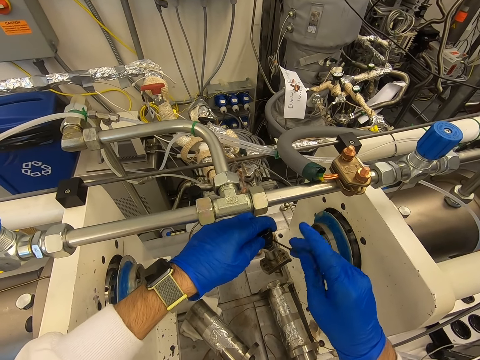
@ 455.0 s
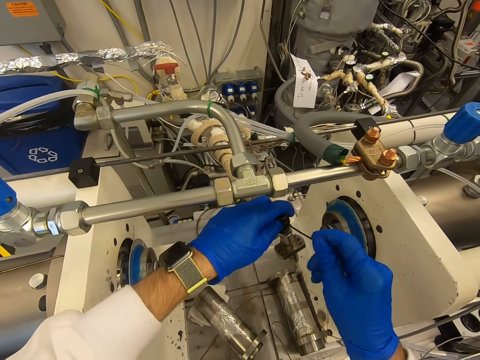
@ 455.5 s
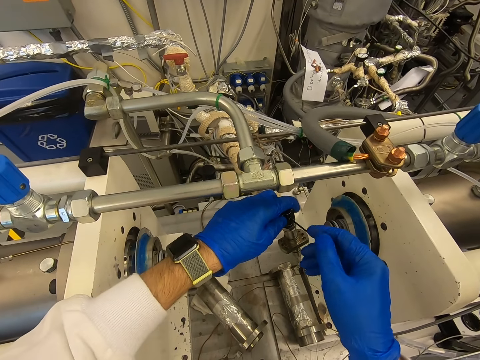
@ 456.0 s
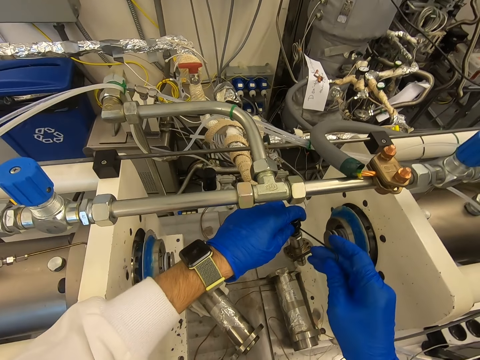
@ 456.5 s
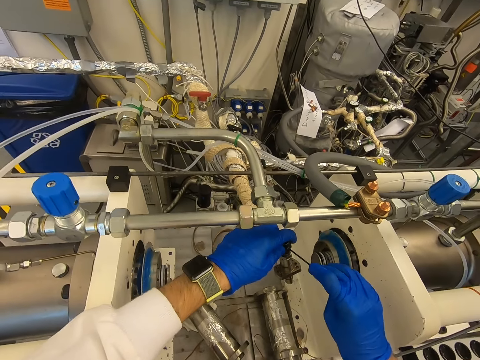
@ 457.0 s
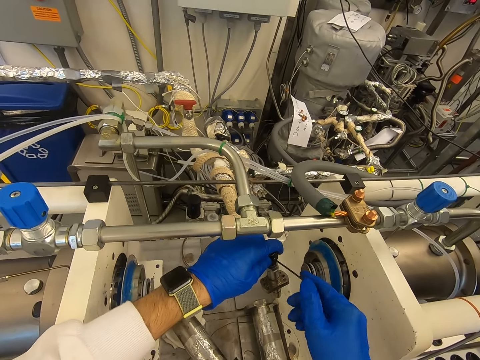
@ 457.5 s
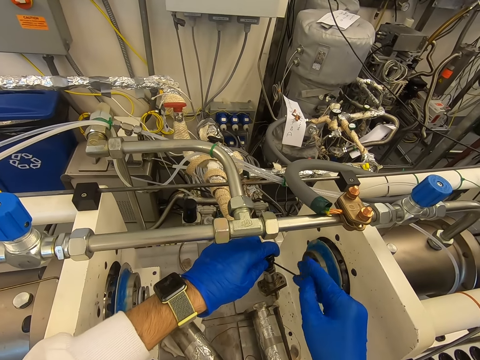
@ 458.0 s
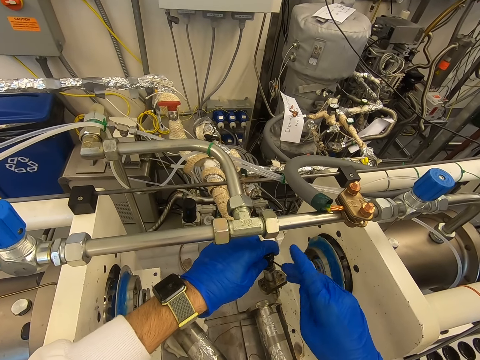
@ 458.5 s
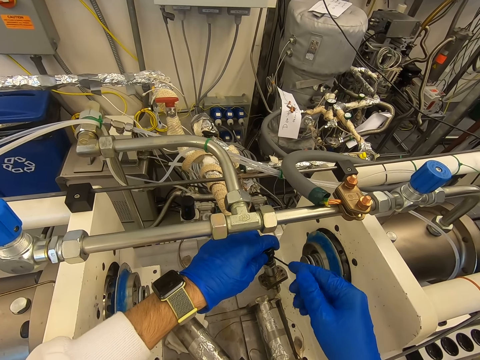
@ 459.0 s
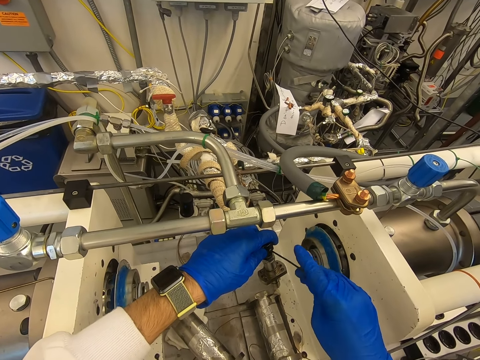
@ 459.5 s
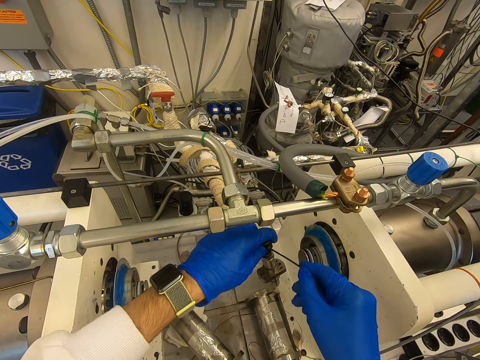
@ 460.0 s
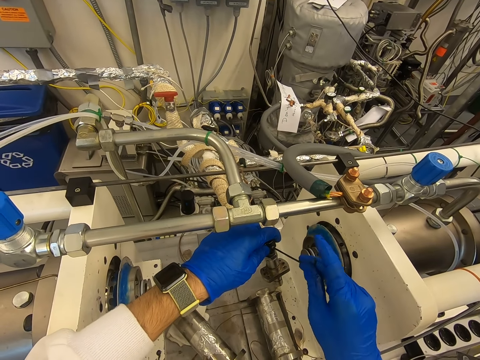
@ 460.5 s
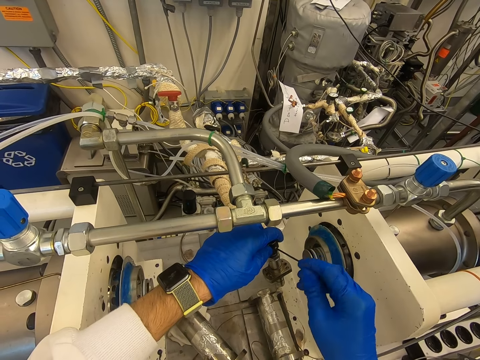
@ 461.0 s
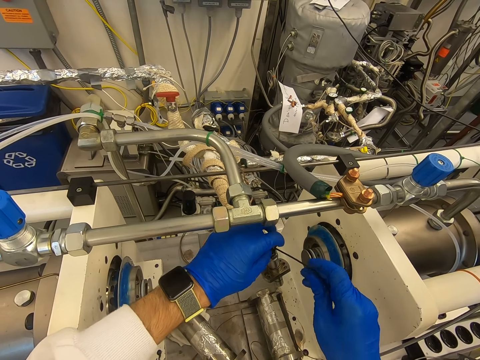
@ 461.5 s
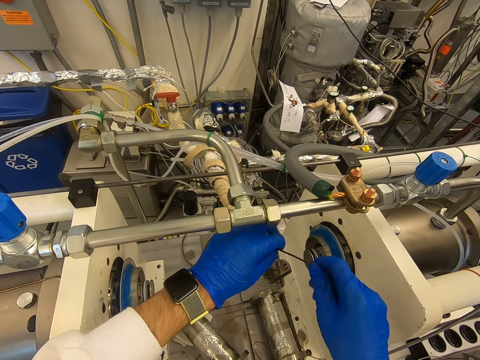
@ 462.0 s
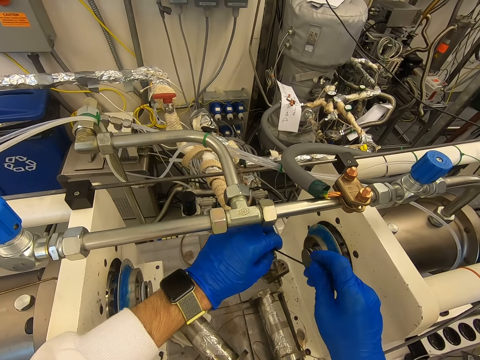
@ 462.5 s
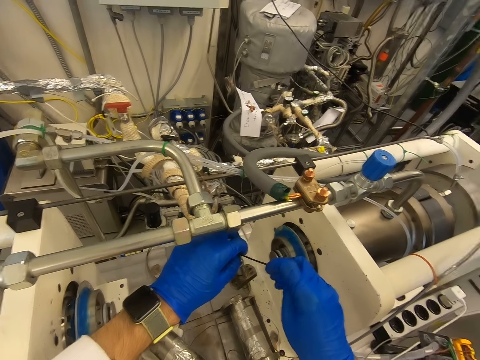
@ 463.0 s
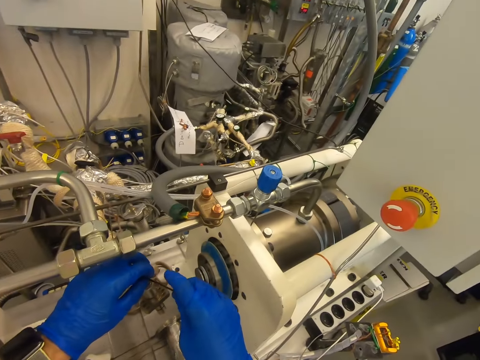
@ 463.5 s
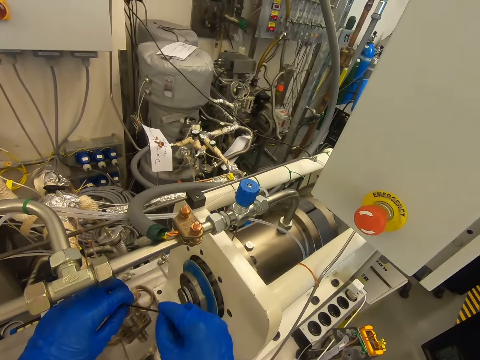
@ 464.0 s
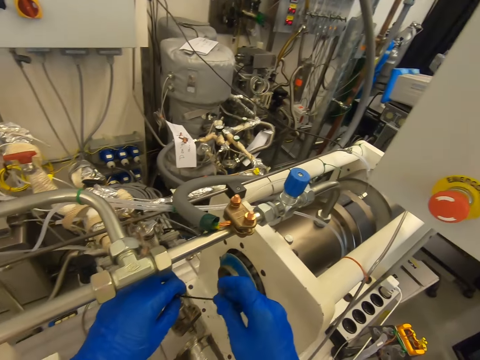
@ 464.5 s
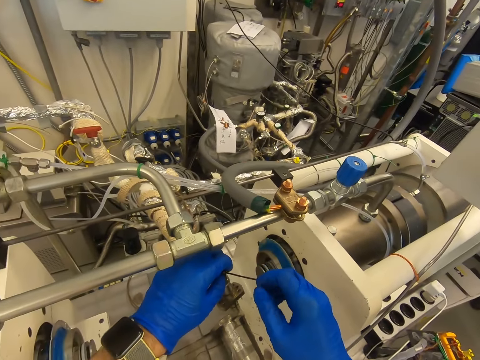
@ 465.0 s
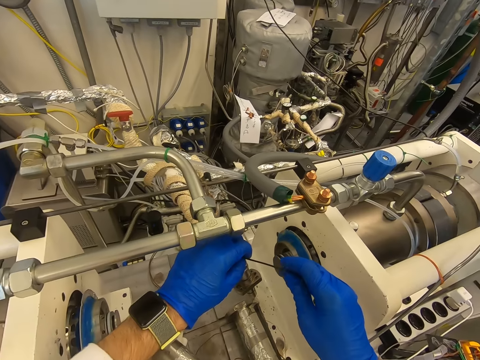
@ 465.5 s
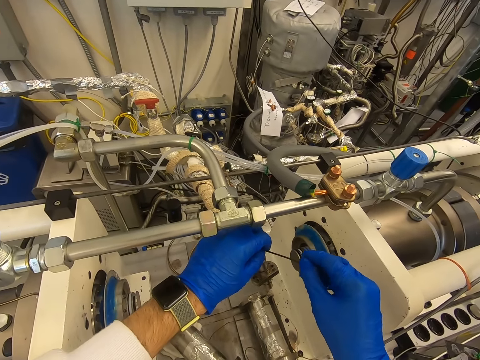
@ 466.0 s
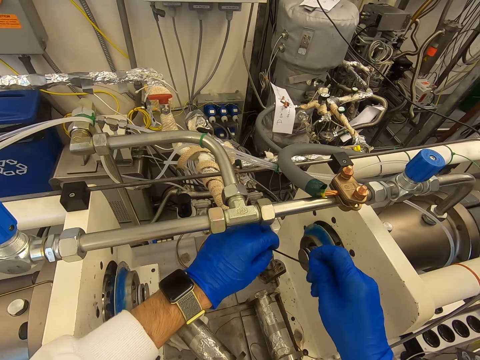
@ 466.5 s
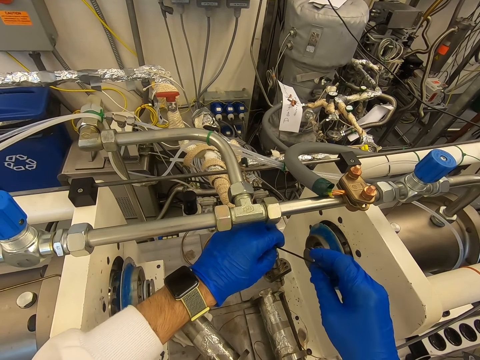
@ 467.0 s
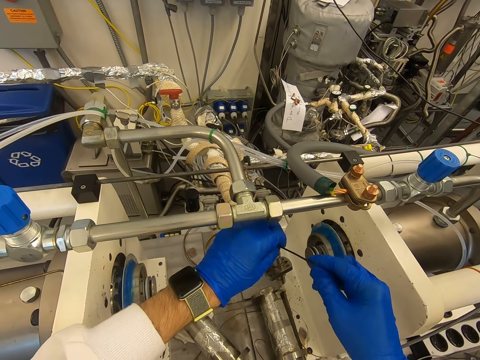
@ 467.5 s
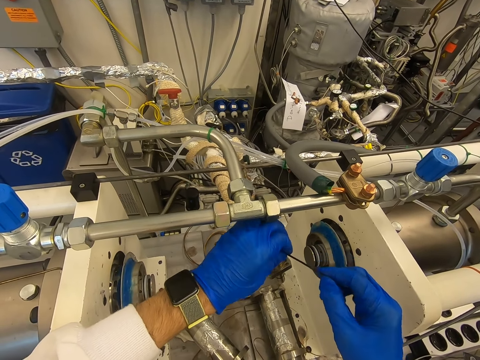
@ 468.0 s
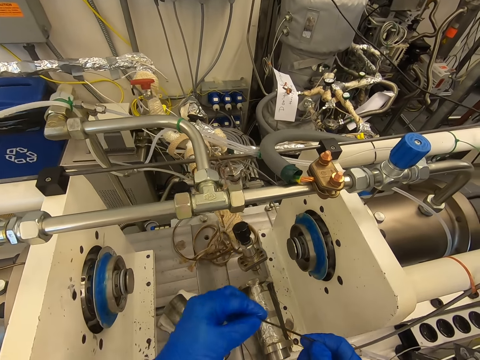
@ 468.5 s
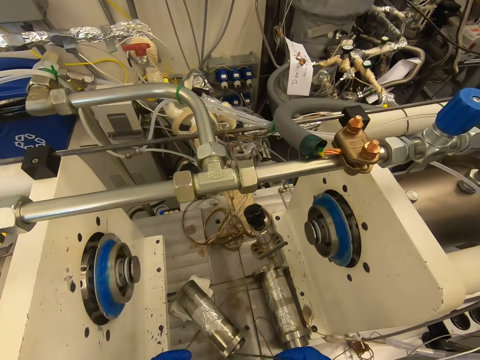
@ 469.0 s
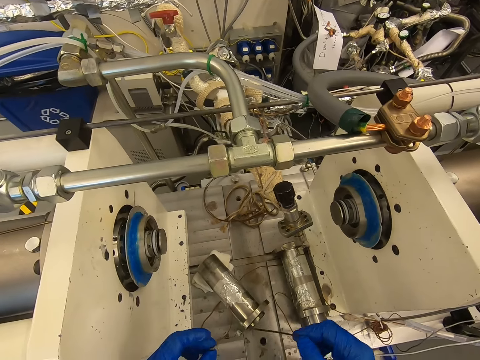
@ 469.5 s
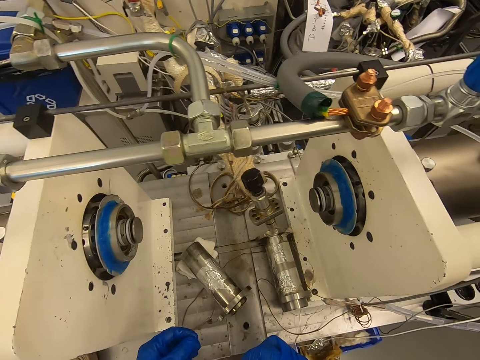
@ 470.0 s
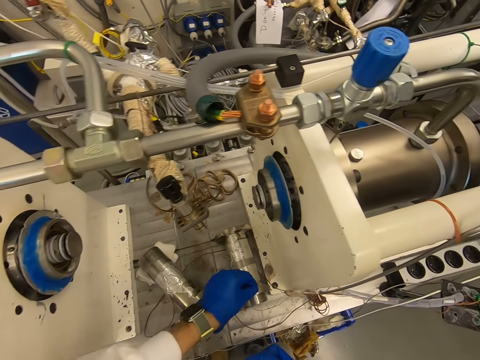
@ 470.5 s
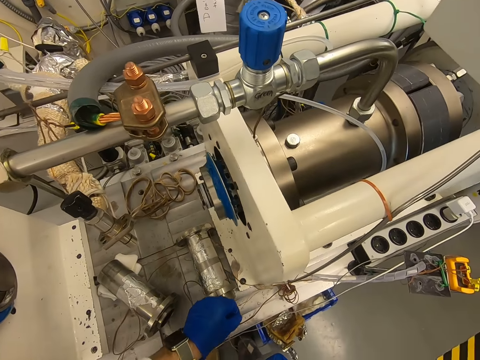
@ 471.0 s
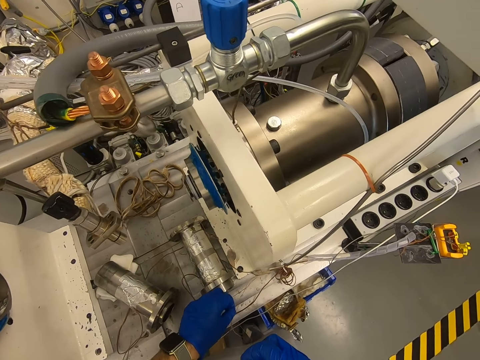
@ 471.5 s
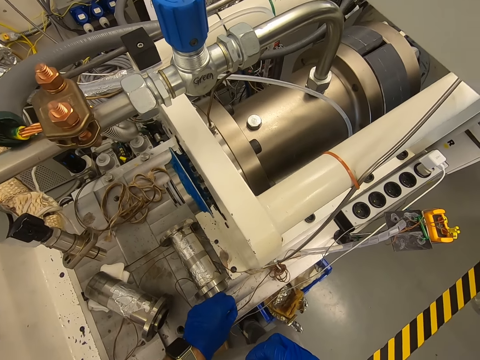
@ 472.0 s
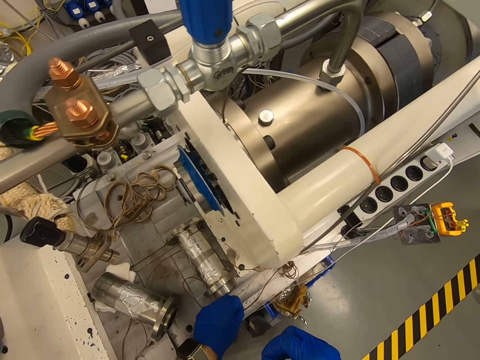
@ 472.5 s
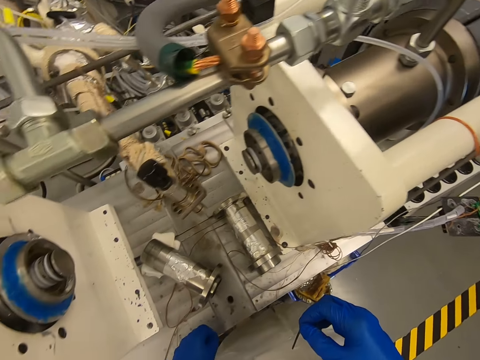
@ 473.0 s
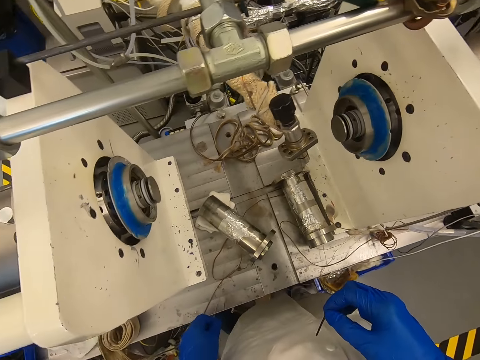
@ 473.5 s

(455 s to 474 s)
The camera wearer removes the bolt. They put the bolt on the machine.

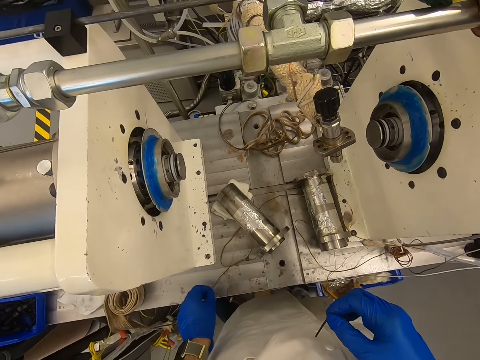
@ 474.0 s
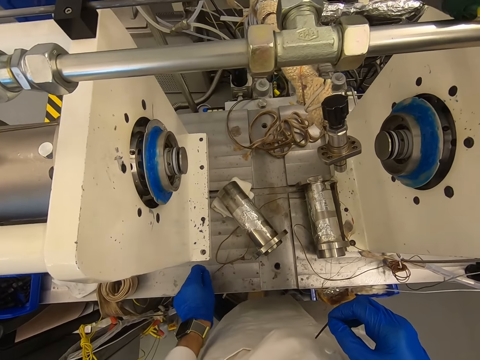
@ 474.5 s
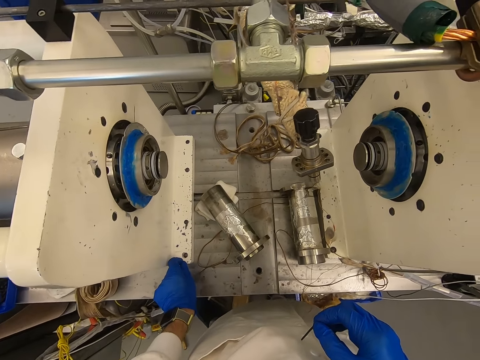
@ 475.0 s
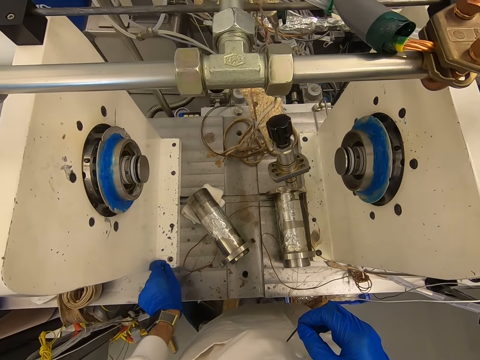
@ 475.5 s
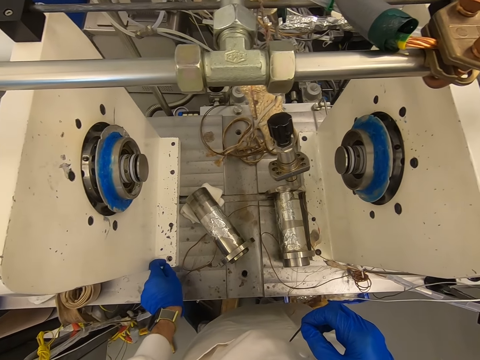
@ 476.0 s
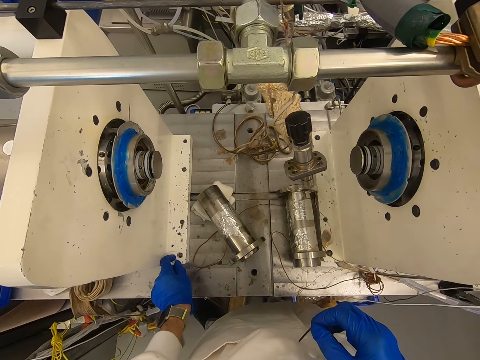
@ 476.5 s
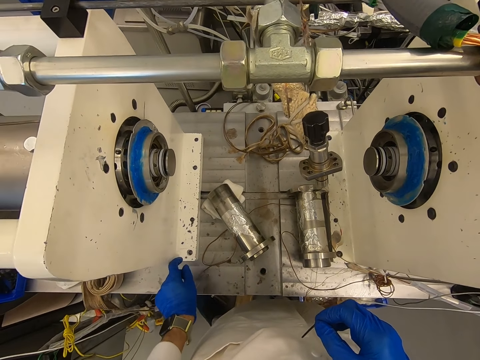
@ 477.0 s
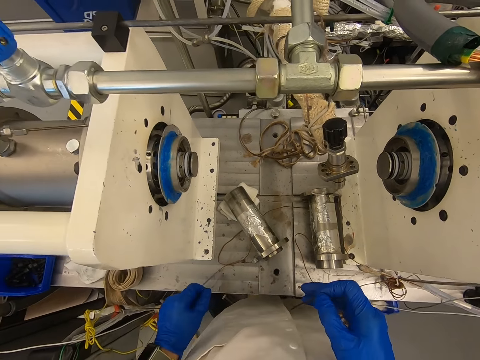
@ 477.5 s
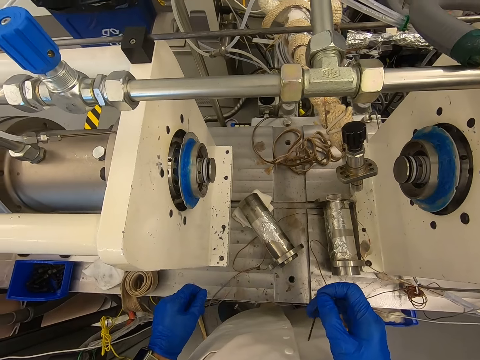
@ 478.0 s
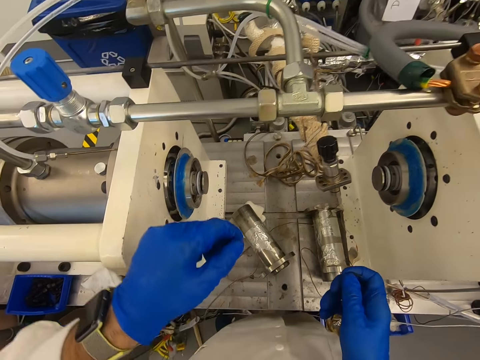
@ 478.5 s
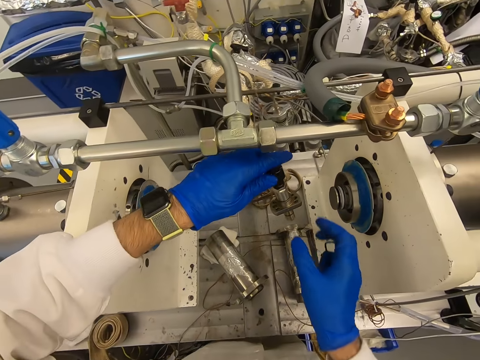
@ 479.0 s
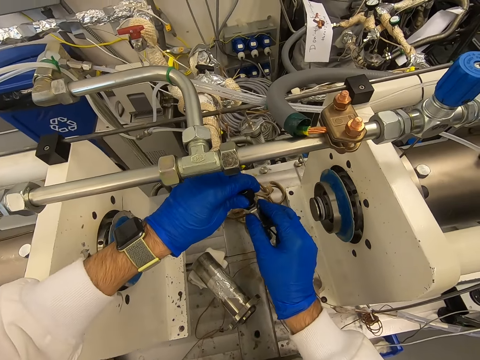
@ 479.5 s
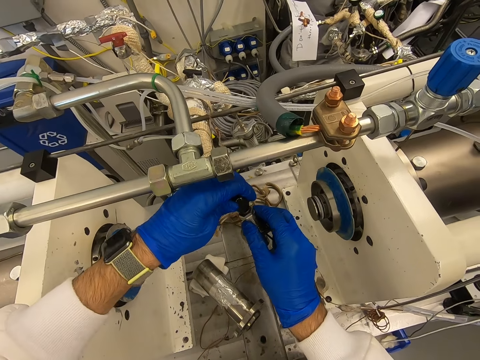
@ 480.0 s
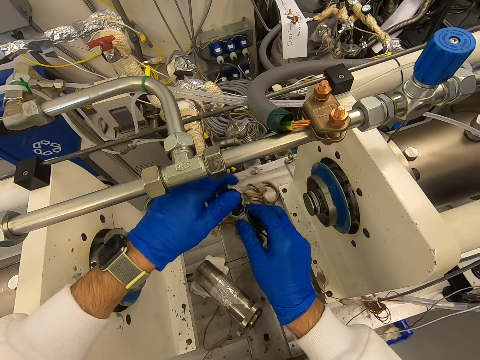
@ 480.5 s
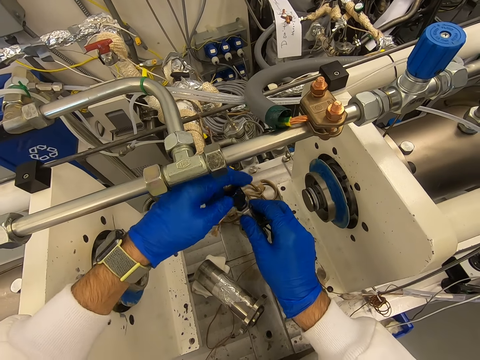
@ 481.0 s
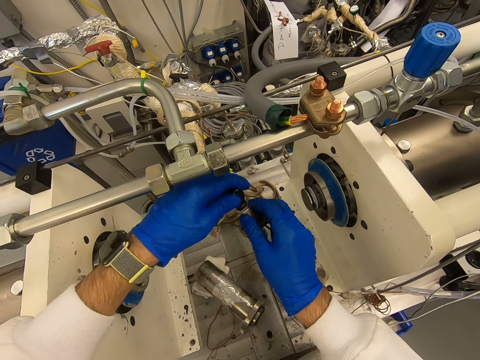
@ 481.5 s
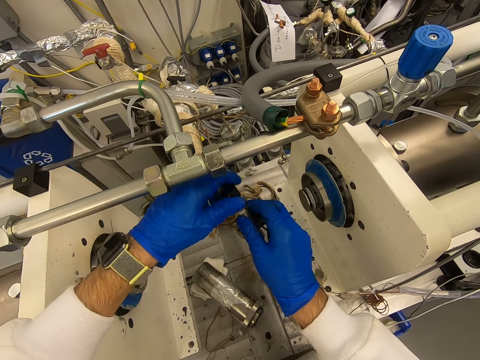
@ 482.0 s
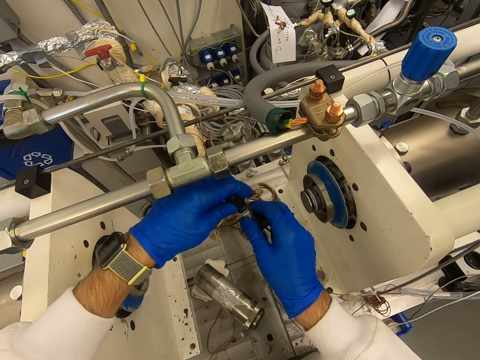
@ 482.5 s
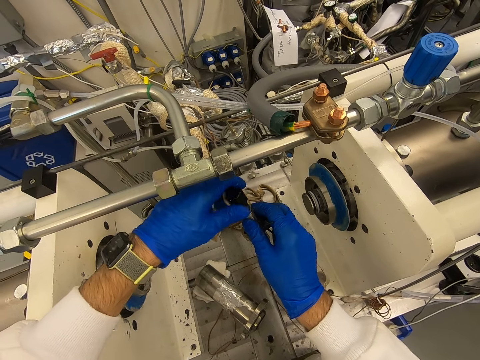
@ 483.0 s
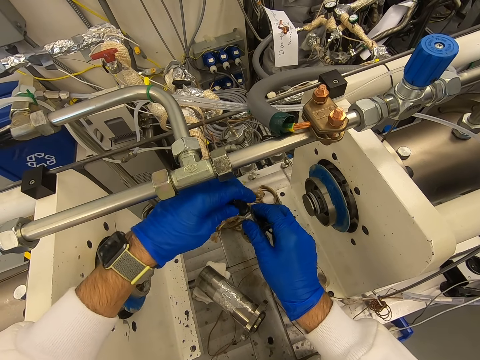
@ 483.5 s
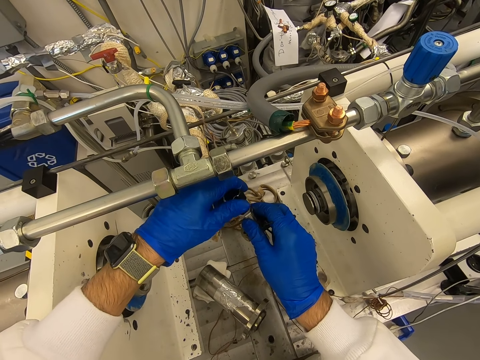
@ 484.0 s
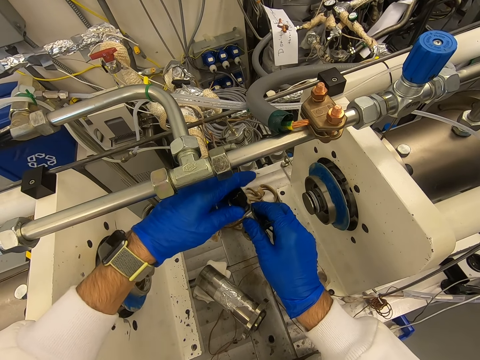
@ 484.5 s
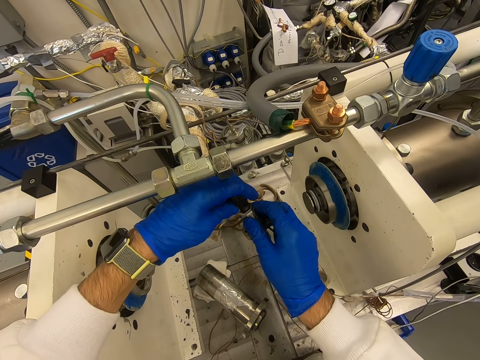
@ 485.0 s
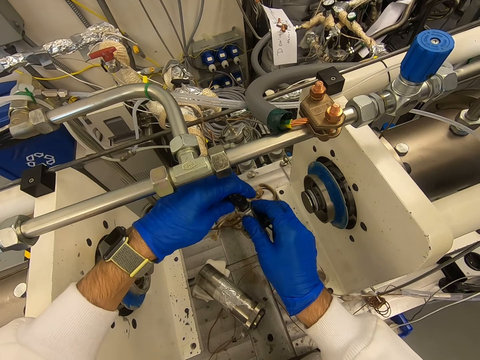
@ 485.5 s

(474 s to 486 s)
The camera wearer touches the bolt. They open the bolt with the left hand. They adjust the bolt.
